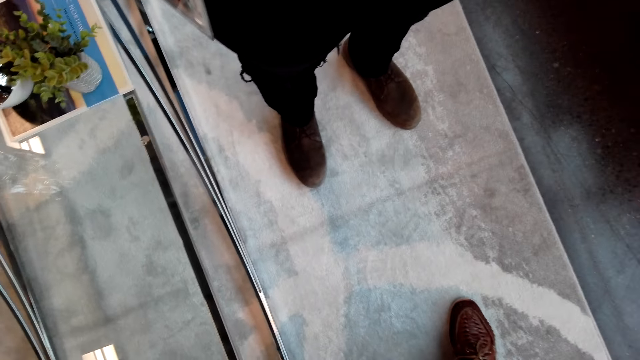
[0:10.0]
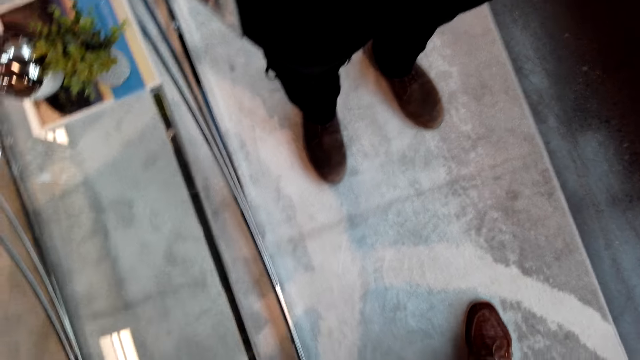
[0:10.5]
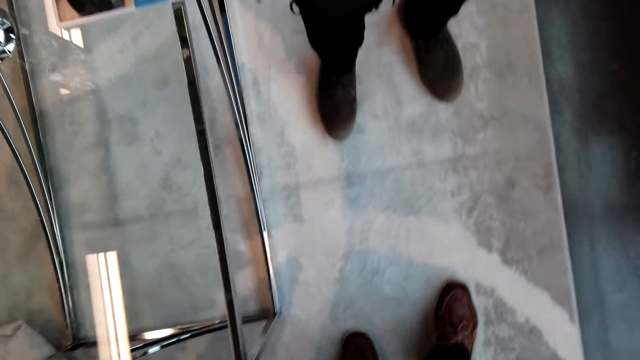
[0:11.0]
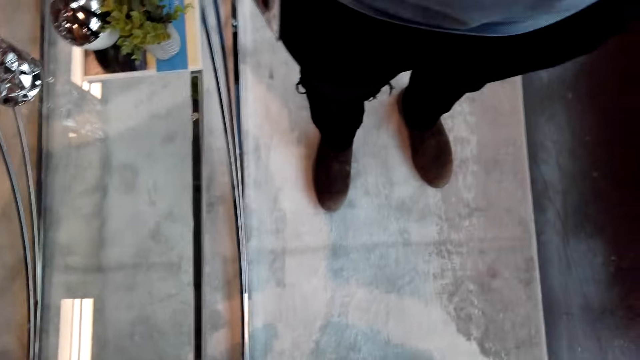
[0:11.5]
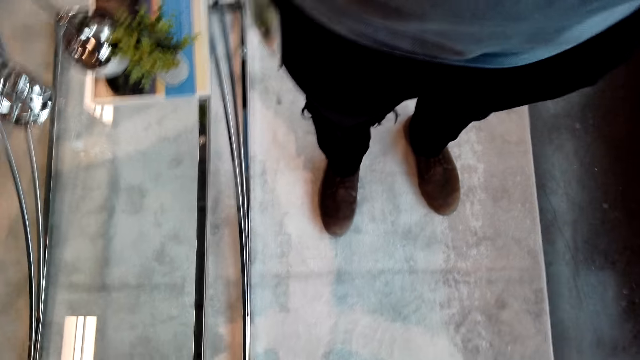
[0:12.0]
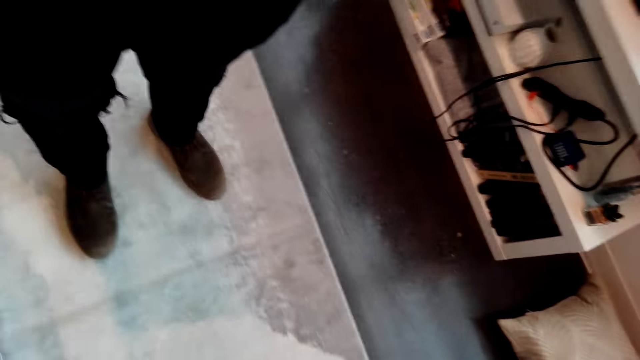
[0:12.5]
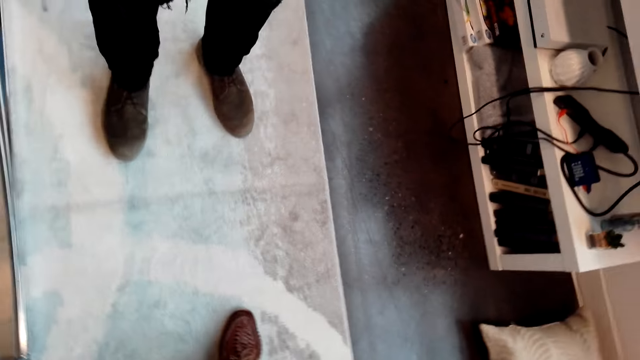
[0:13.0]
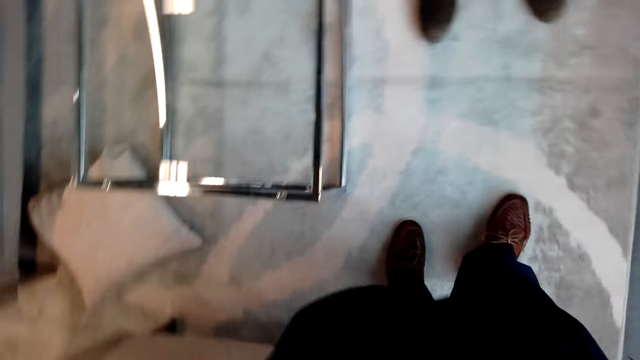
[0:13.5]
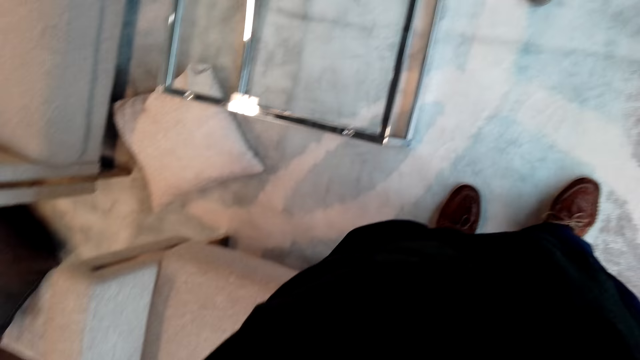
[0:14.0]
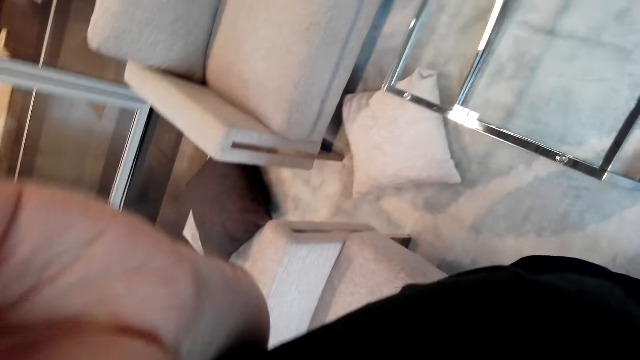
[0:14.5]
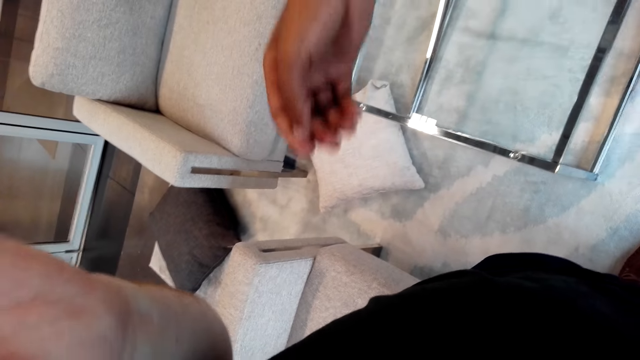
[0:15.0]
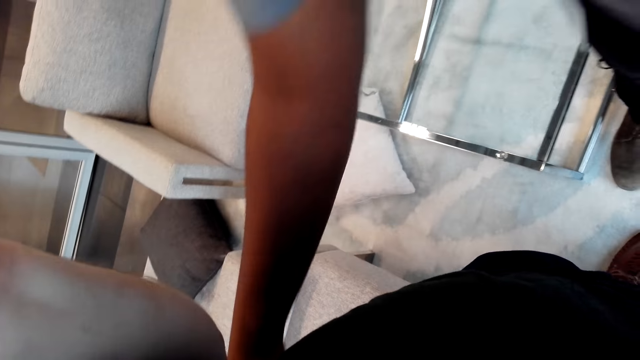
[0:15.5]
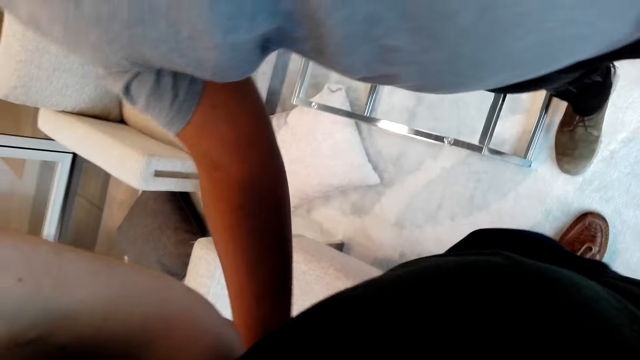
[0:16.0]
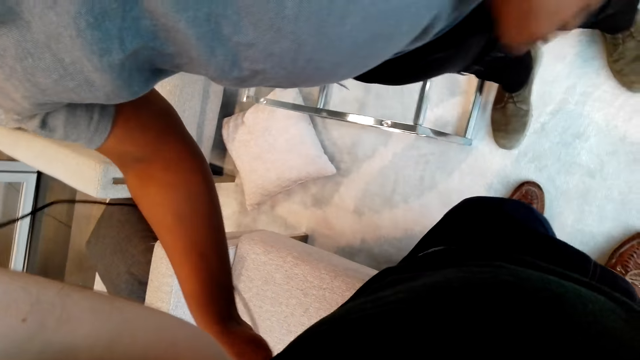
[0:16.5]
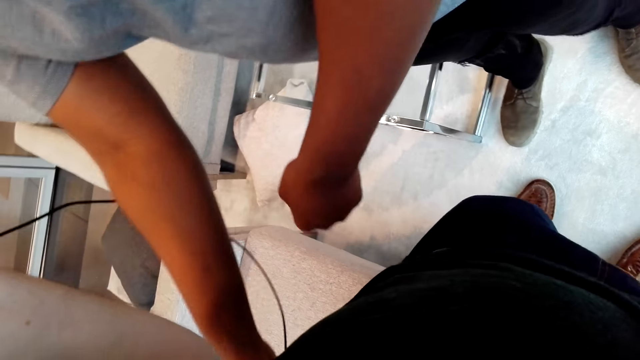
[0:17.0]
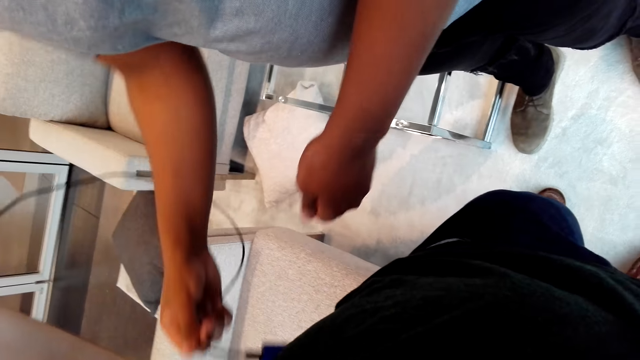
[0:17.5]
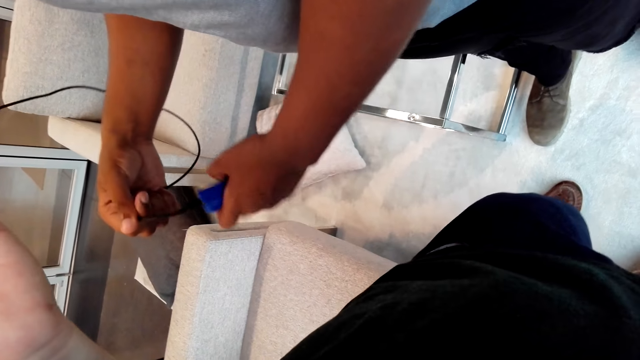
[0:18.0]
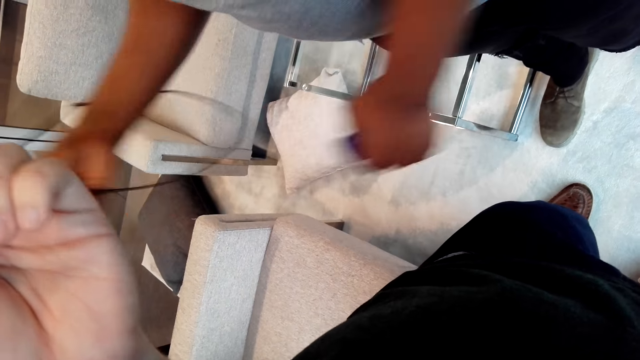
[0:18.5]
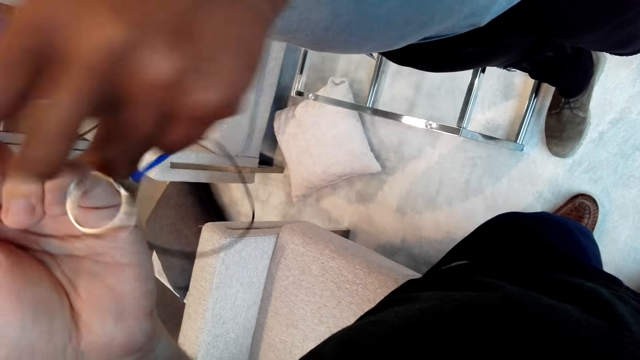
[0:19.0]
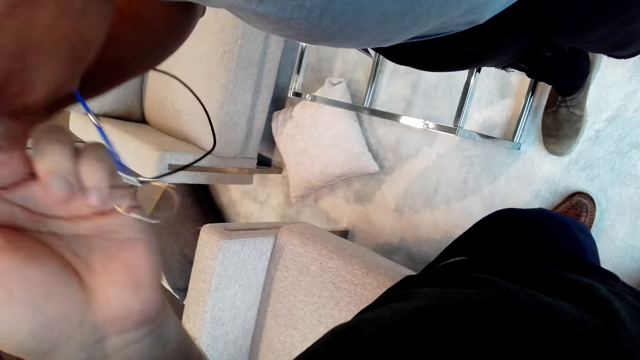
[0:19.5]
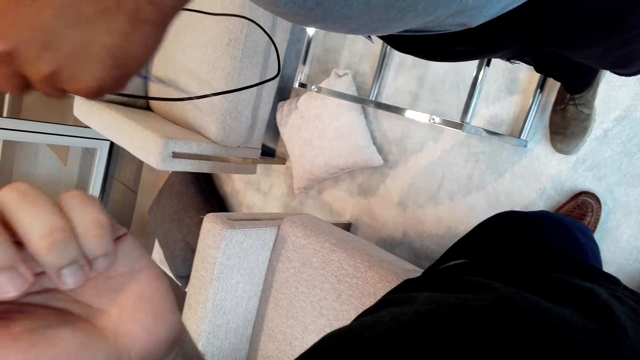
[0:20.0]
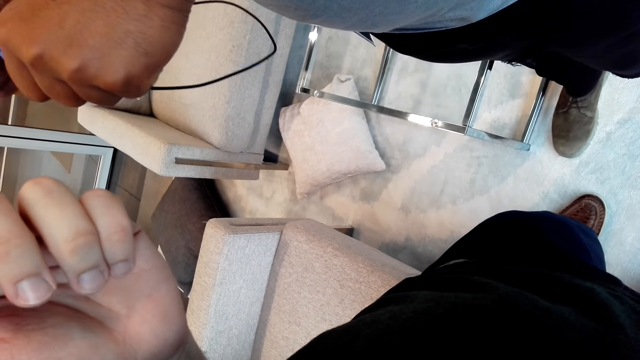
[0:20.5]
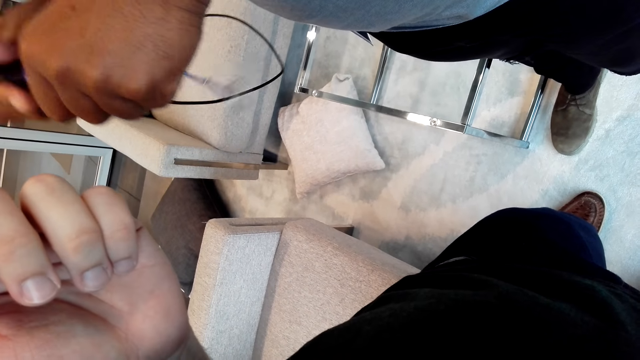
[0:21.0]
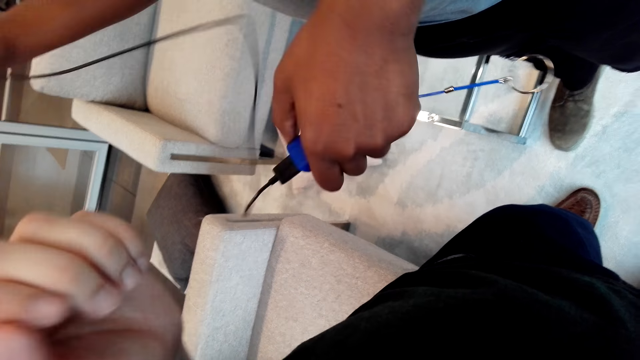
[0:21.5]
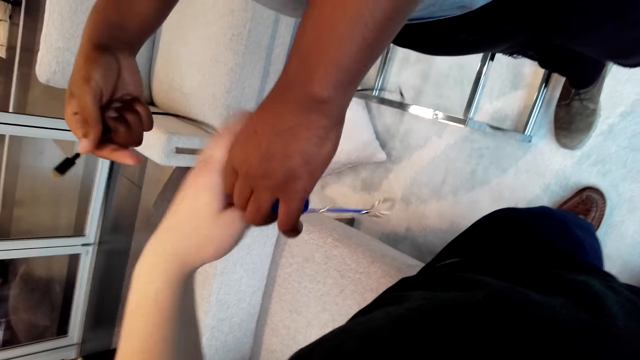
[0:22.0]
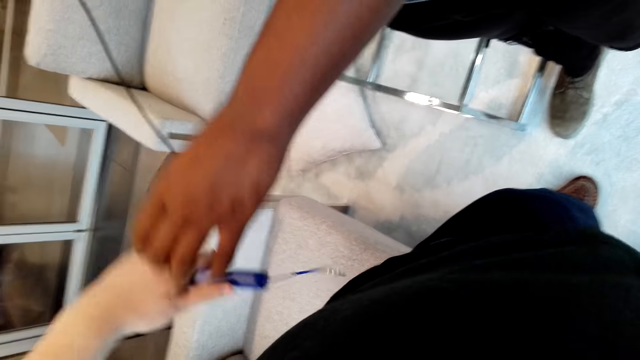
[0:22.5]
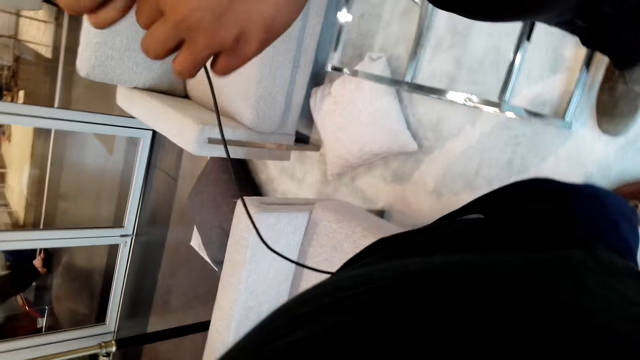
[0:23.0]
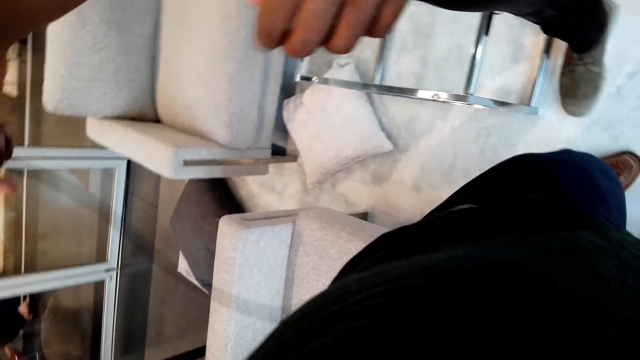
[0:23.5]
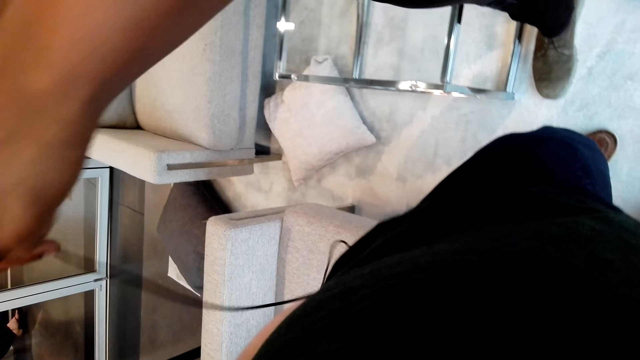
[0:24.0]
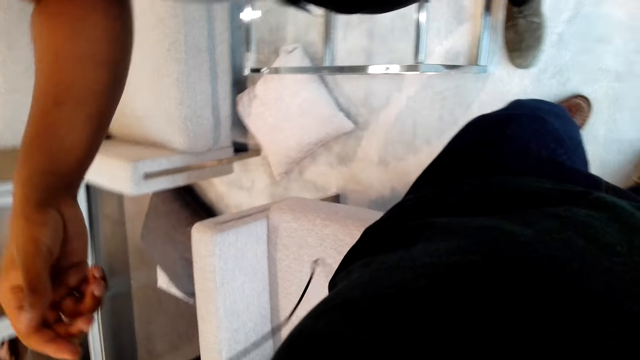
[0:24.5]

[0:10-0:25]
The camera wearer adjusts the camera. A man fixes something on the camera wearer. The man plugs off a cable from a power bank. He plugs in the cable into the power bank.

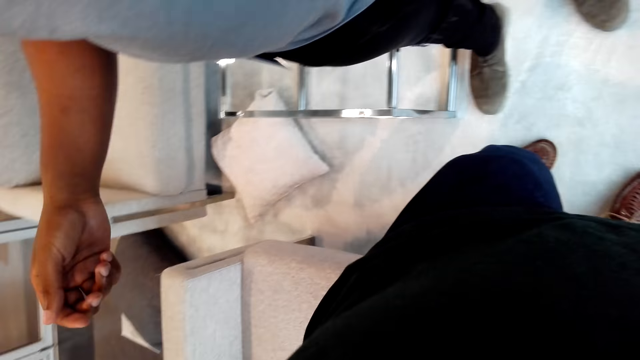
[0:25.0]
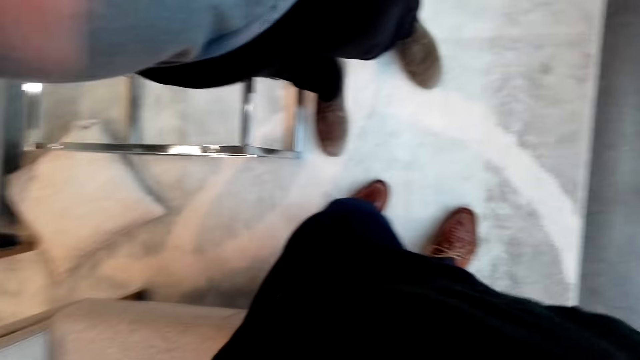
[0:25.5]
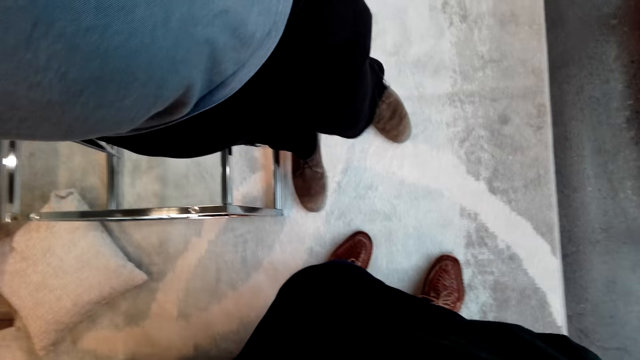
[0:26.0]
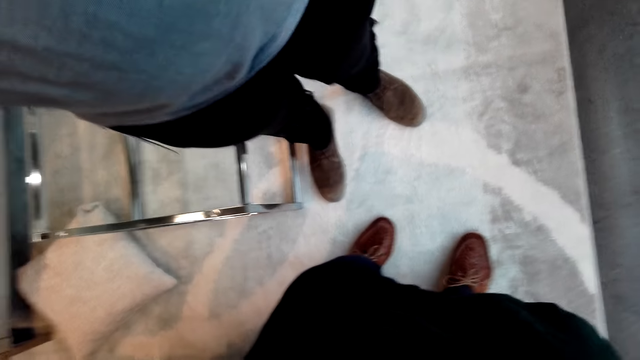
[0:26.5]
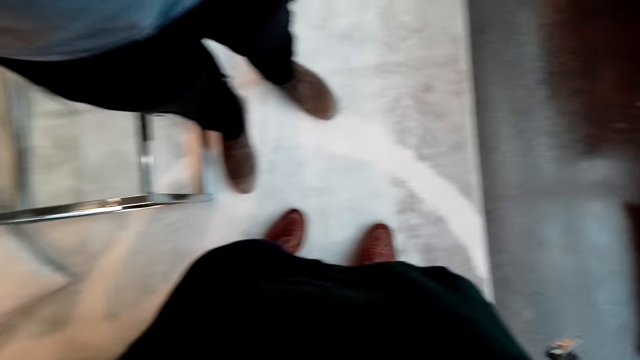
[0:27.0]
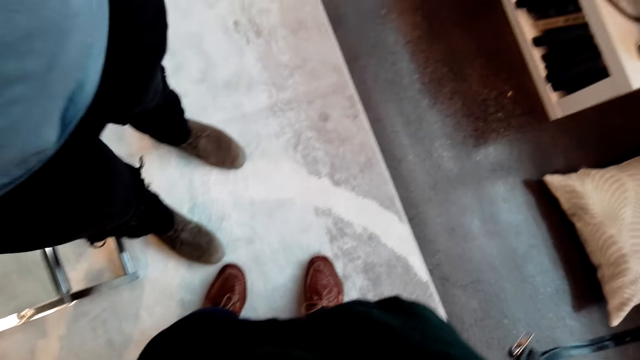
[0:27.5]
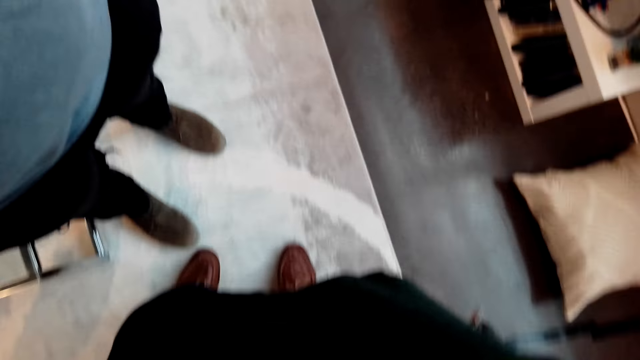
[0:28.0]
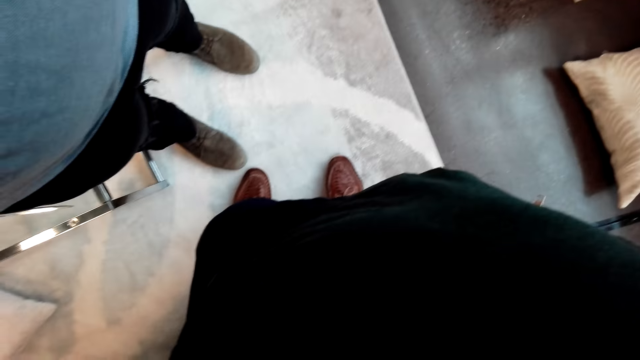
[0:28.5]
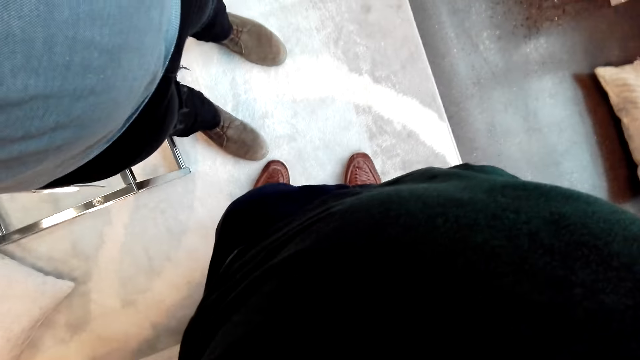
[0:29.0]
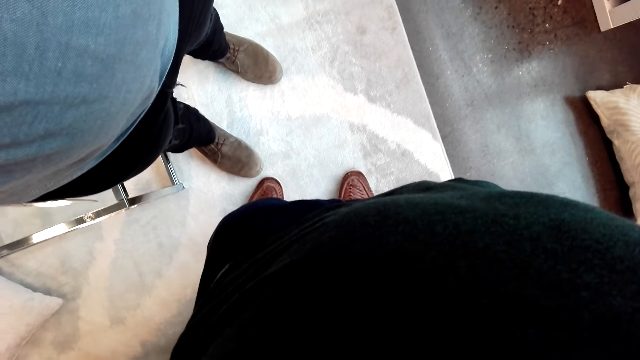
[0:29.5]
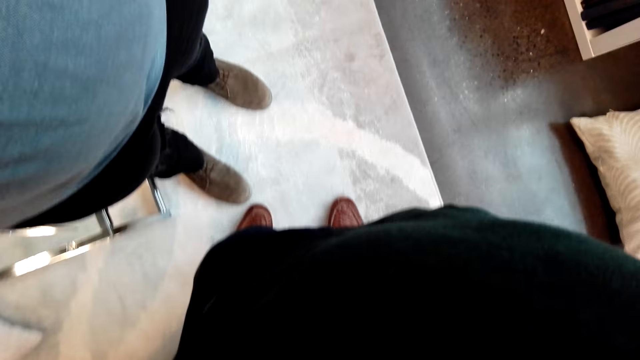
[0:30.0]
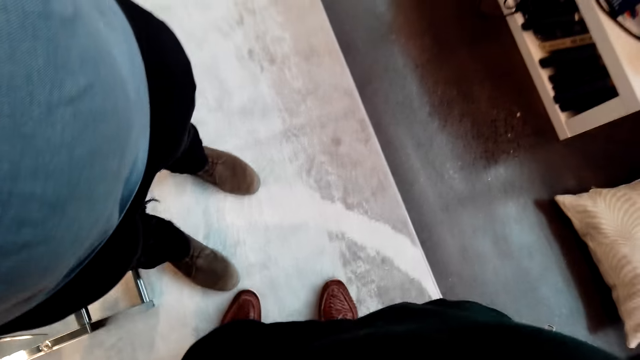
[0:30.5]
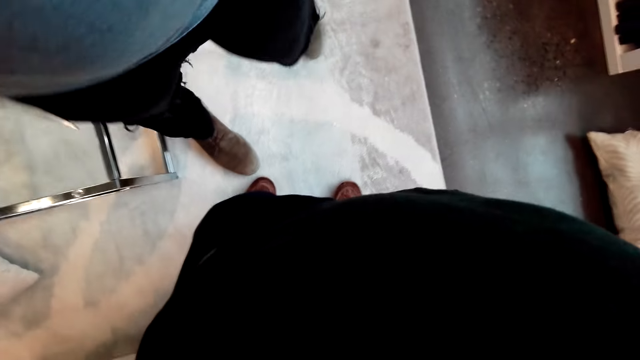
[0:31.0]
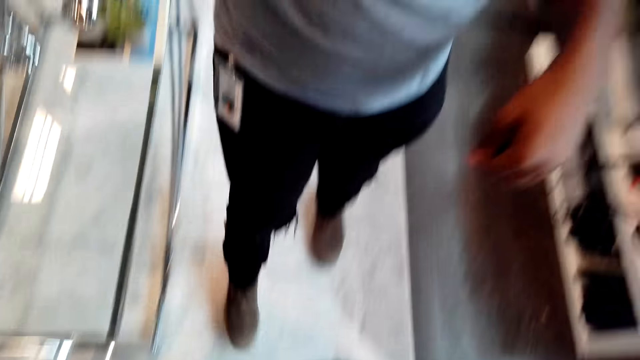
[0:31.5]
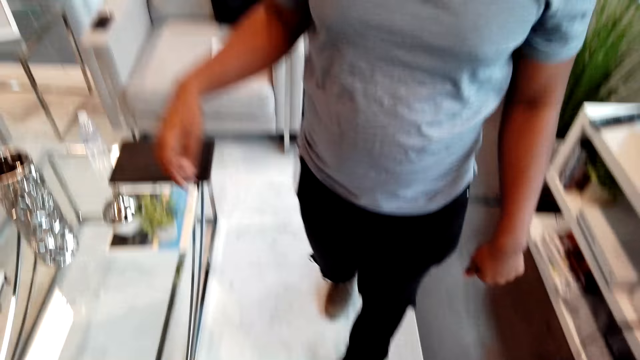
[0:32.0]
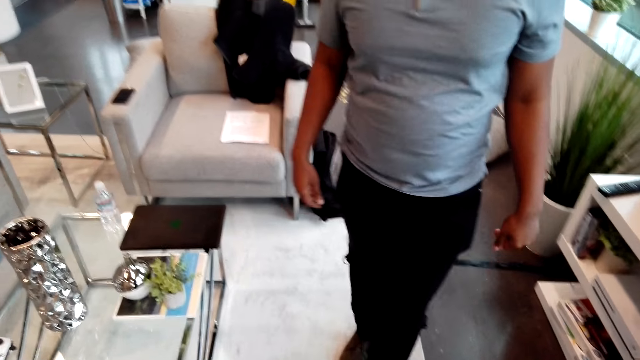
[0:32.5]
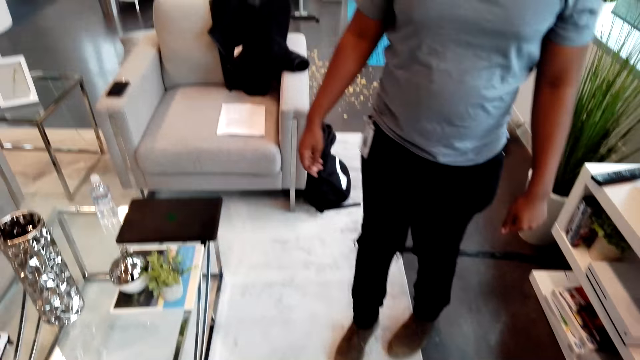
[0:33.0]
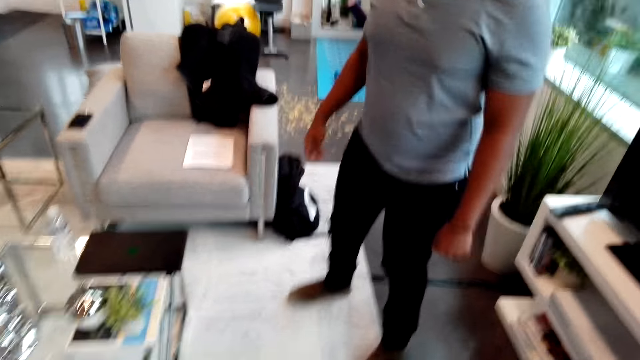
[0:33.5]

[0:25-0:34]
The camera wearer adjusts the camera. A man walks around the room.
